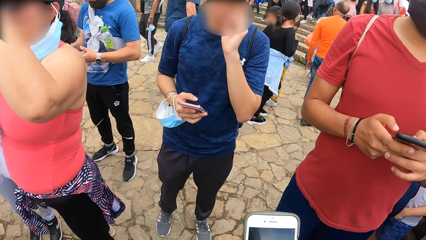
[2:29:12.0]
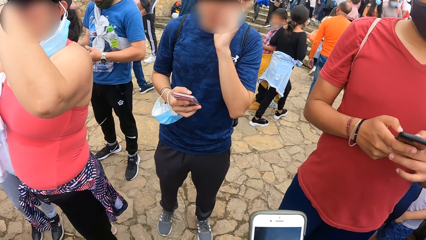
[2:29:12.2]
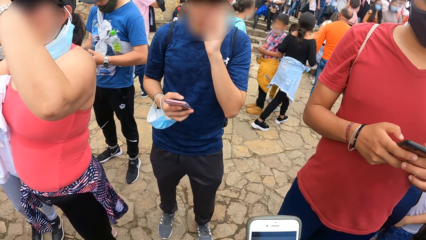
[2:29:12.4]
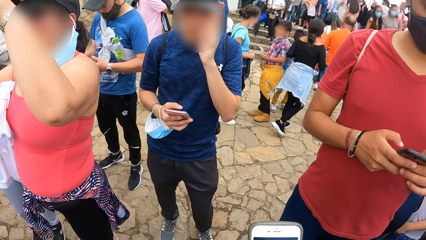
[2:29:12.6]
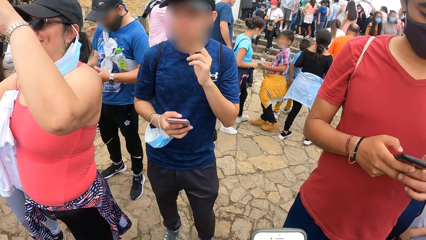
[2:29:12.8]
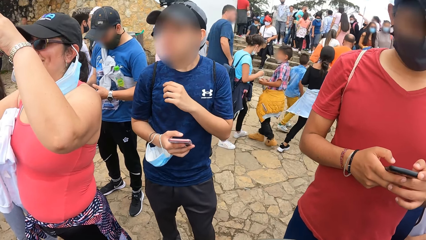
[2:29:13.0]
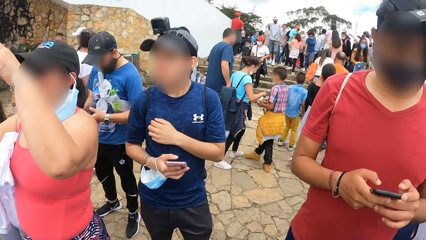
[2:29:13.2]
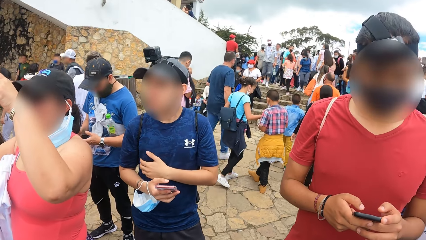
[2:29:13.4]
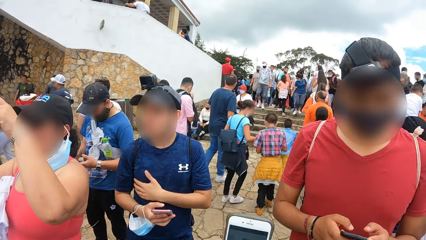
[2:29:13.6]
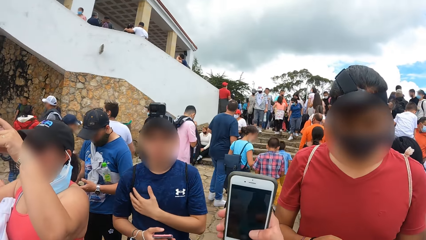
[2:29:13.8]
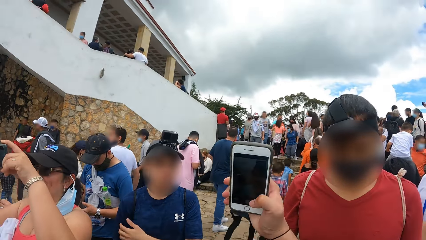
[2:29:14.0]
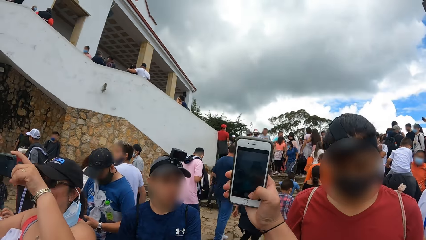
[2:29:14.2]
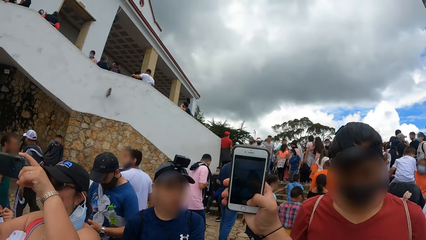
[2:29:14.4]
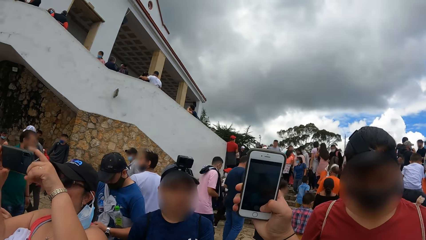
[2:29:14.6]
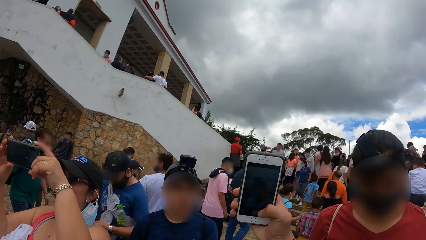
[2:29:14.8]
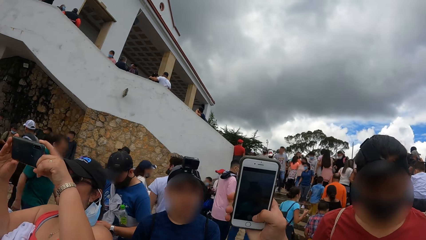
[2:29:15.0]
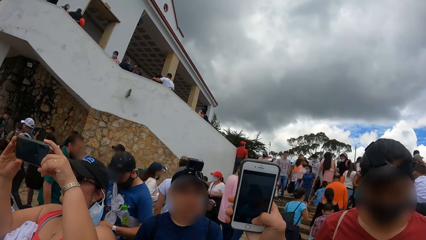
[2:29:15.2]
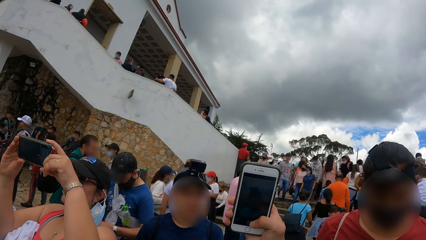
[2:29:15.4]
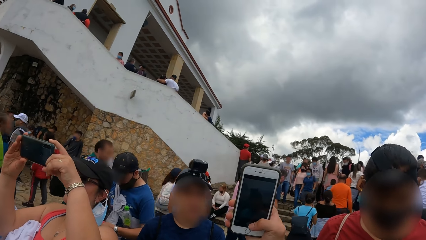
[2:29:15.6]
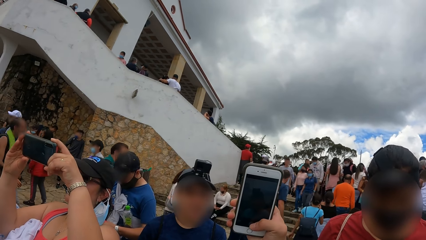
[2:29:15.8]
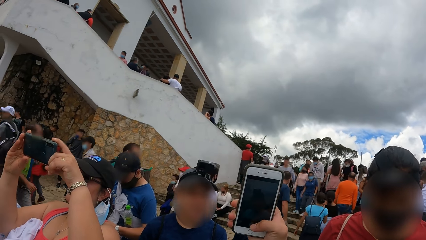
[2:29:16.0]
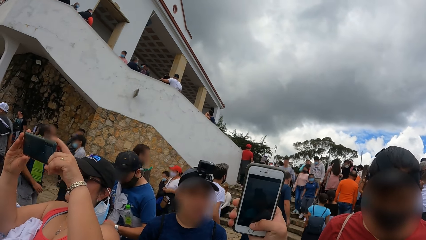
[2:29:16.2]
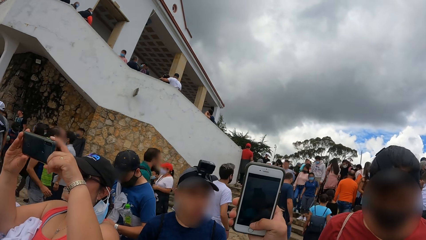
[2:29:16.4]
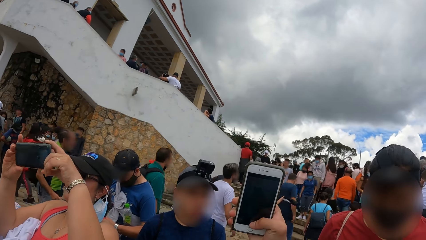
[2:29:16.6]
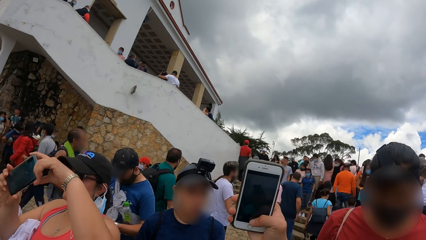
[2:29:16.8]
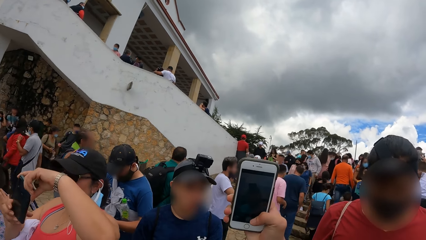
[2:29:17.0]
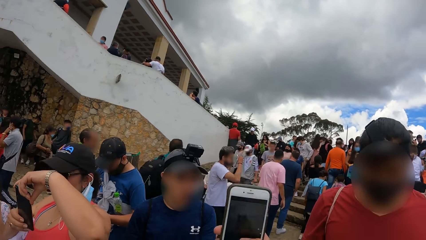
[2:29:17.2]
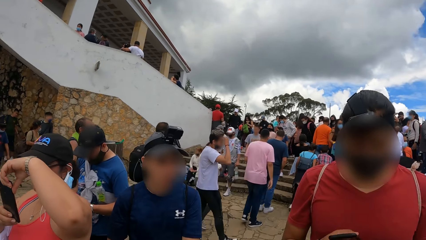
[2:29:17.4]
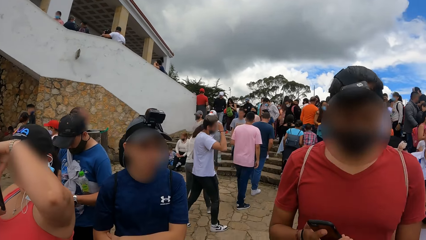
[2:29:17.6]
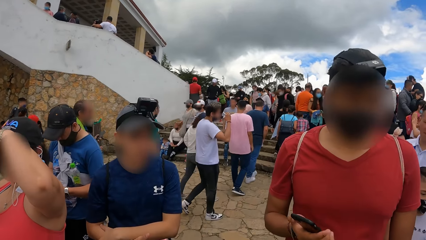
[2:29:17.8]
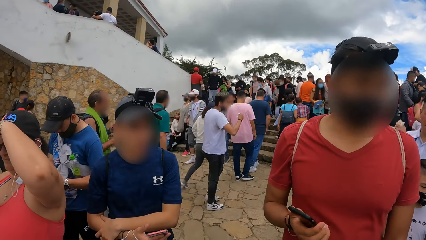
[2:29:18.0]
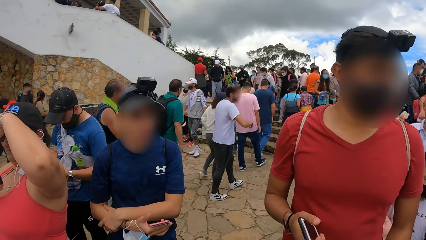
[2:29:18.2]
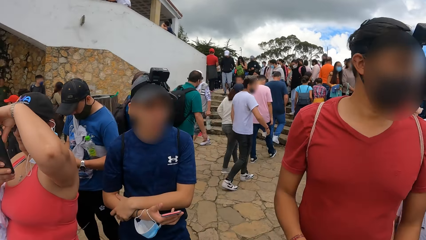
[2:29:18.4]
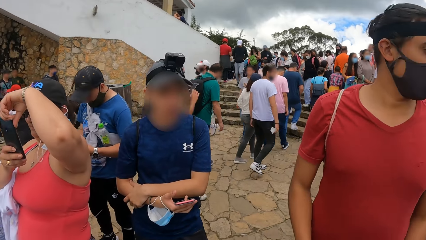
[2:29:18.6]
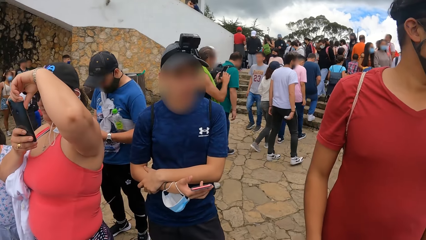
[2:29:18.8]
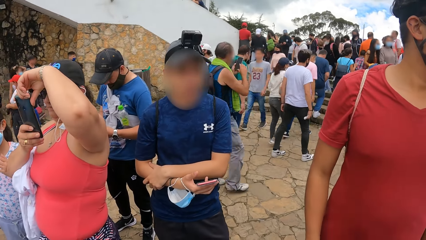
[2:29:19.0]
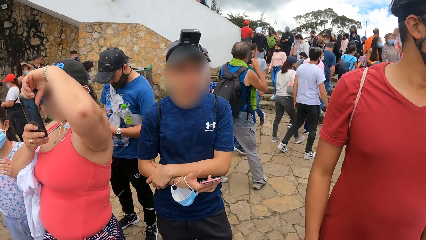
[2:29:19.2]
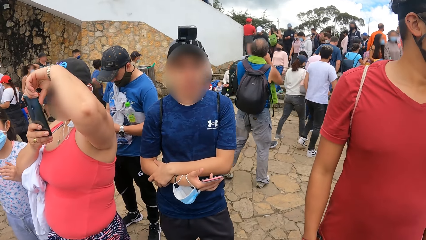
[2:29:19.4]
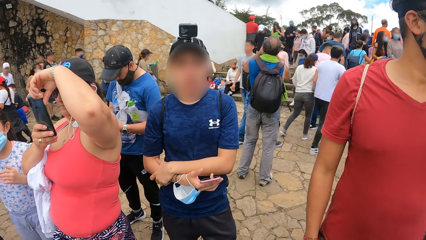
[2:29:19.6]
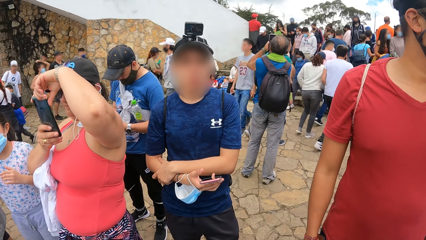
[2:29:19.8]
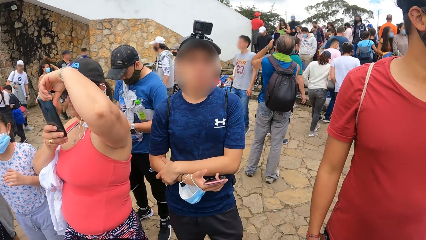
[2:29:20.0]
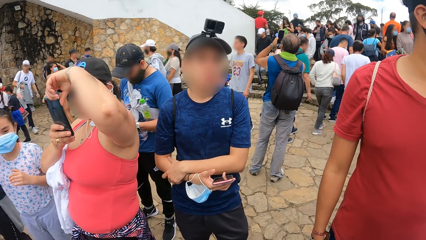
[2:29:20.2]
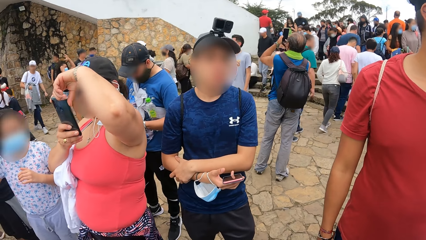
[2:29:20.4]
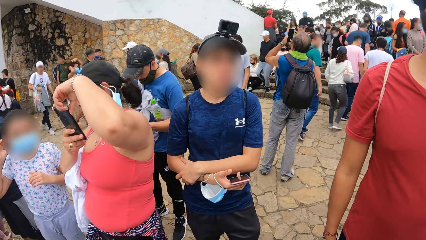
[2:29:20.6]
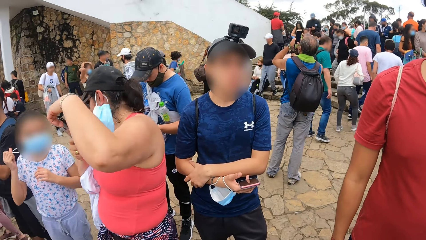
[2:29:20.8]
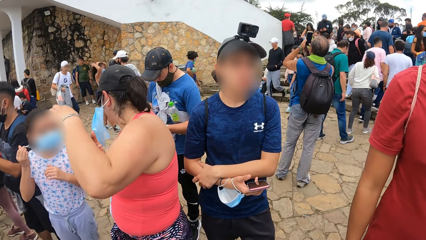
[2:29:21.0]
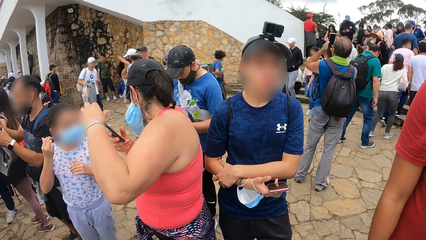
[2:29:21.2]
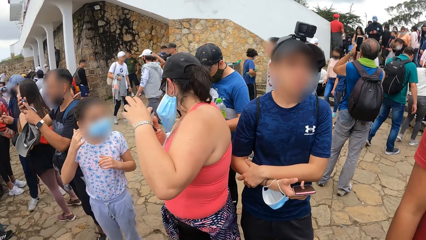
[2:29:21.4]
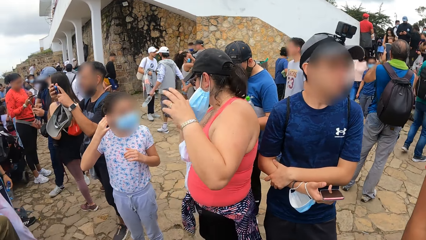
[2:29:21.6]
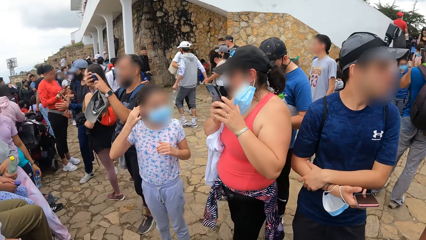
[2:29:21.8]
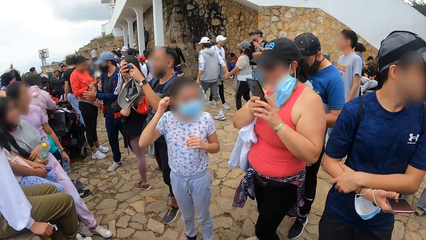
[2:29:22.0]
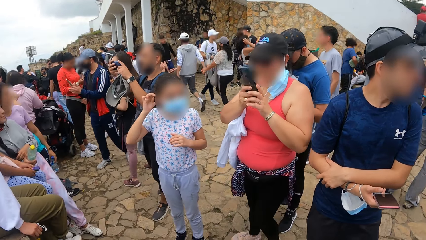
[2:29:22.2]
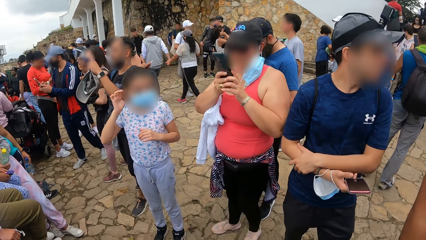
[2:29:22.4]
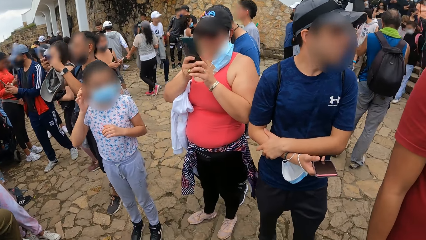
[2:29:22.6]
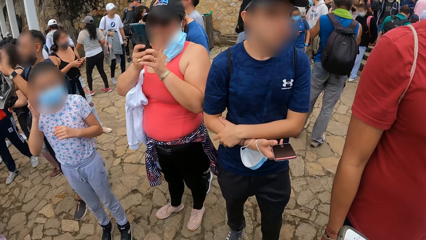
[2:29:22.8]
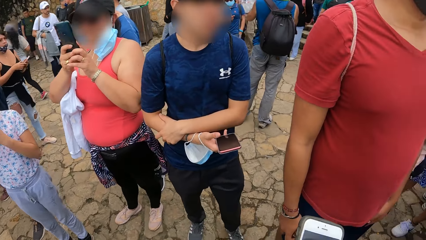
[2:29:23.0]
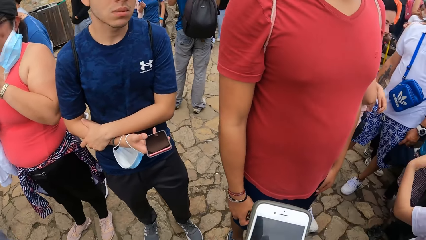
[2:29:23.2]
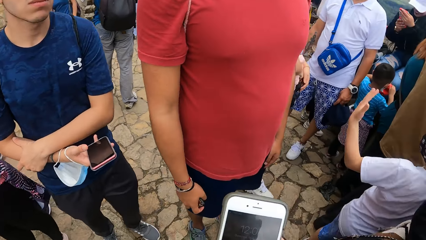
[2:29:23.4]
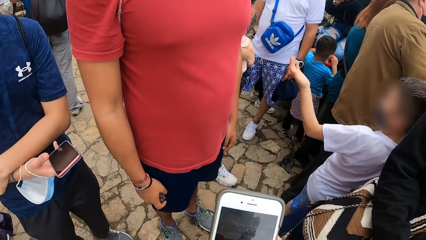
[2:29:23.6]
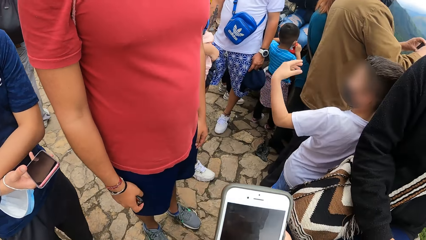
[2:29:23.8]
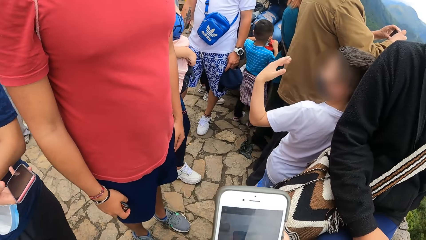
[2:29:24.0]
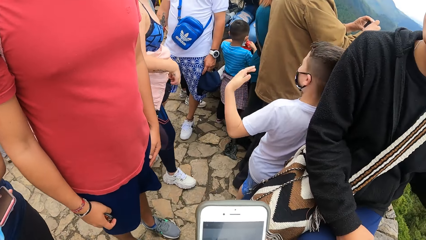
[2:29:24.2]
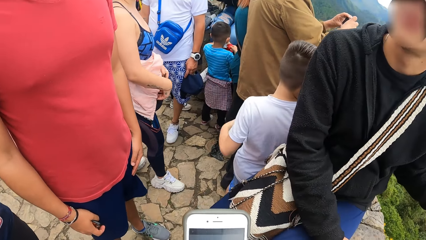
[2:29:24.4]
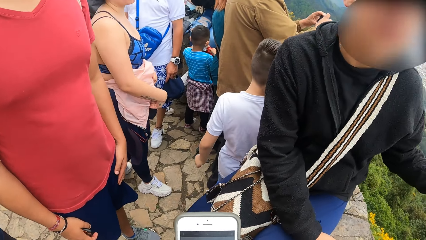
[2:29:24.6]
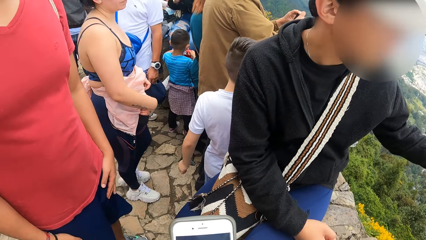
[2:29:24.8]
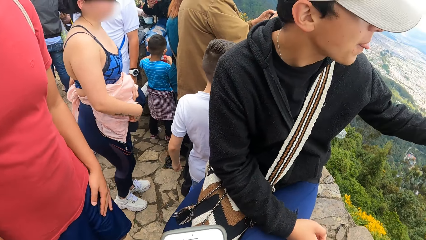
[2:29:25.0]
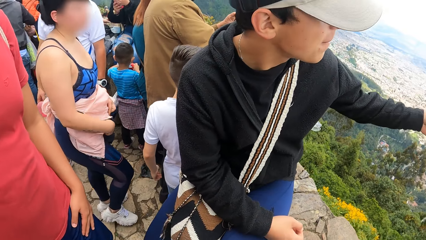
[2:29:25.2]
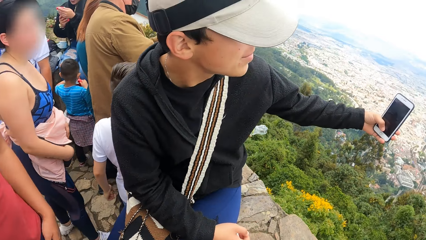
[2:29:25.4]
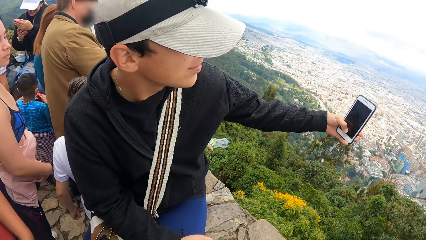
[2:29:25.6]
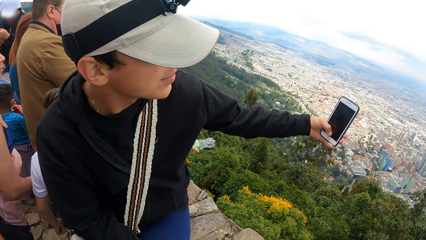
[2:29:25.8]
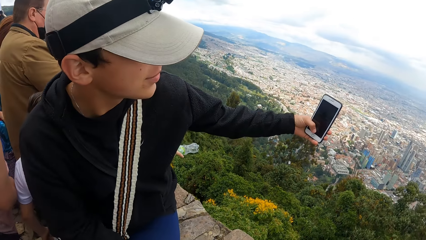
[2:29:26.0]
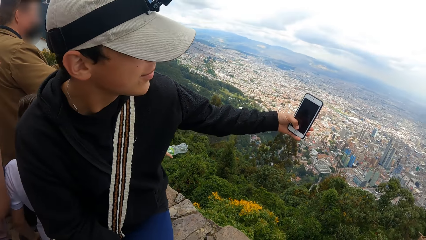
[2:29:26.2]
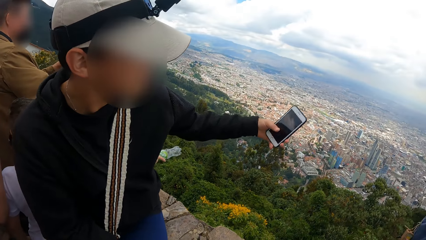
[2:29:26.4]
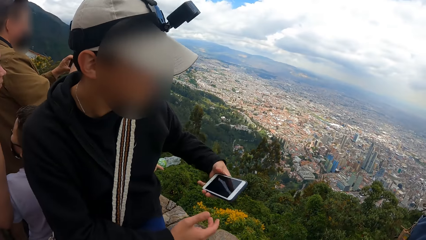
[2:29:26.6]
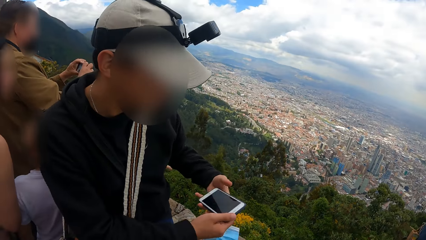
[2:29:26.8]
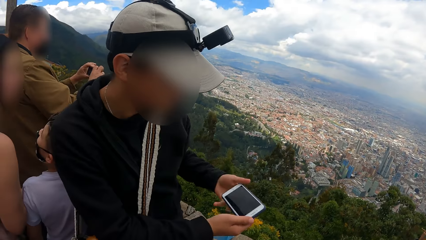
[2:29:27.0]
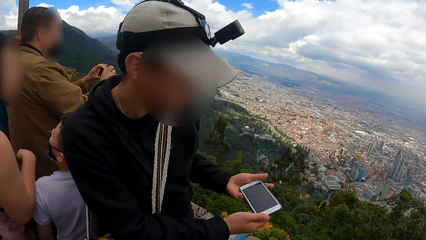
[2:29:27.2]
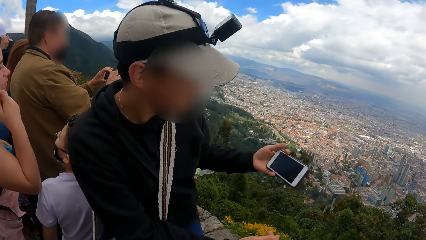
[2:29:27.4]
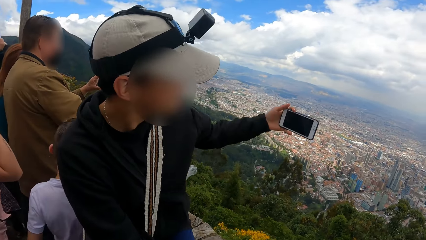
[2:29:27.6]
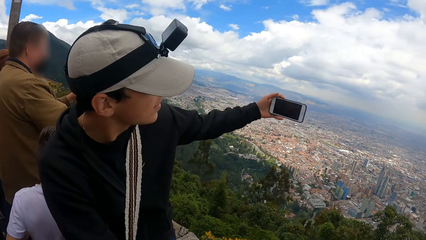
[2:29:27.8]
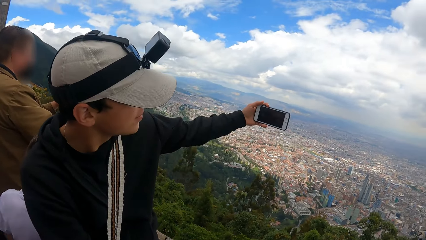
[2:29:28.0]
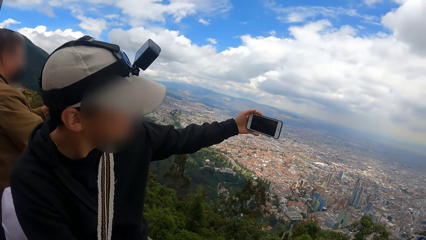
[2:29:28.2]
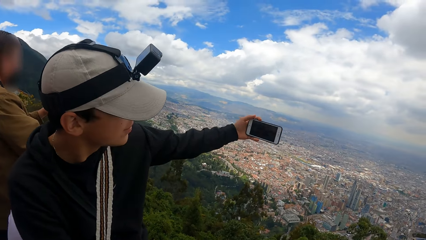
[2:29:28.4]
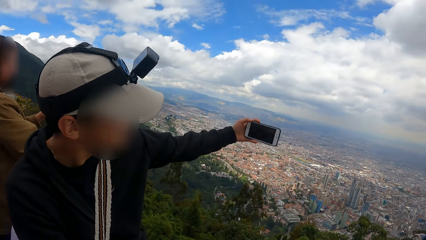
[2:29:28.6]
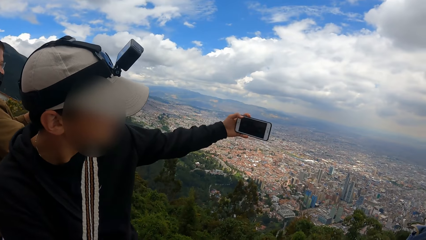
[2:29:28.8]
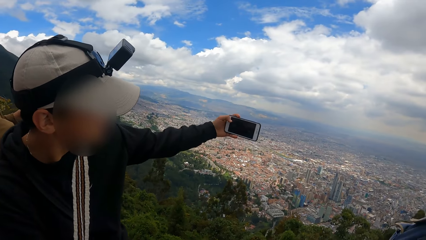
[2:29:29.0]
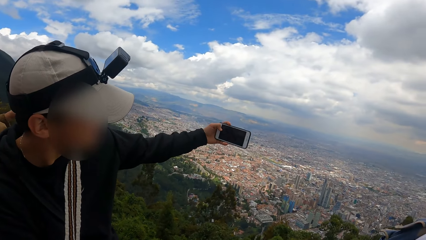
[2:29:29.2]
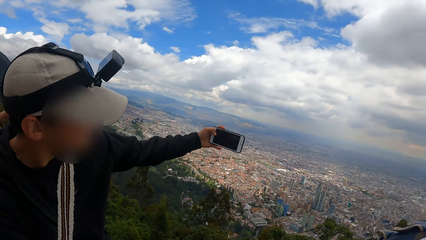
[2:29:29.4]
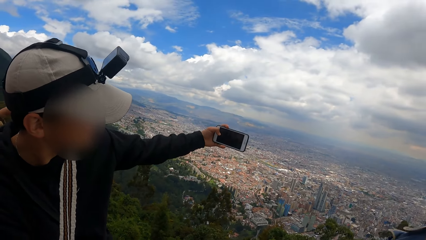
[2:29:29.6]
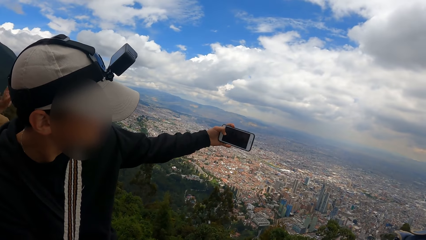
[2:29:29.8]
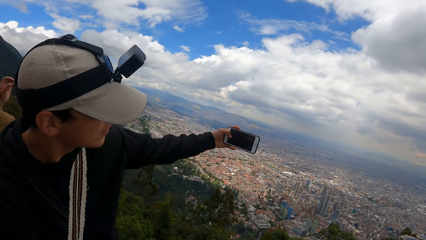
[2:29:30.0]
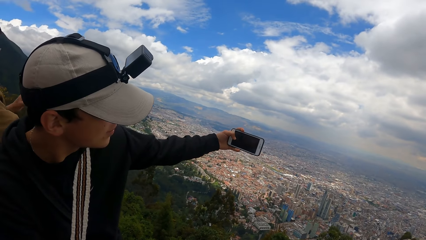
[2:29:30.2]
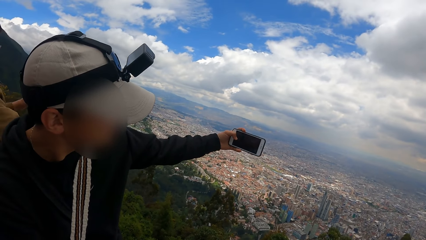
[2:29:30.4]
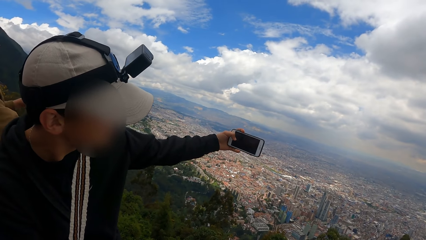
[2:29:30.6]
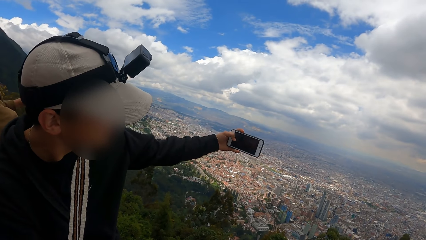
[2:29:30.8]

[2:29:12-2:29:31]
The camera wearer lifts their phone up in the air with their right hand. They hold their phone. They snap a picture with the phone in their right hand. They put their phone down. They look around repeatedly. They turn toward the man. They hold their phone. The man takes a picture of himself and the camera wearer. The camera wearer looks around. The man holds his phone using both hands and observes his phone. The man takes a selfie.
